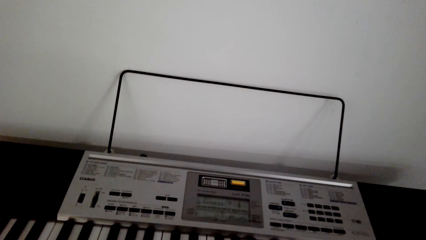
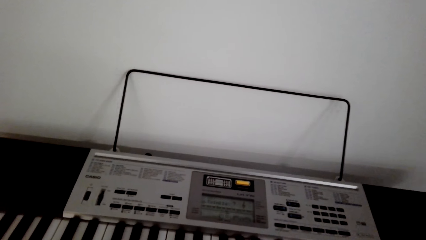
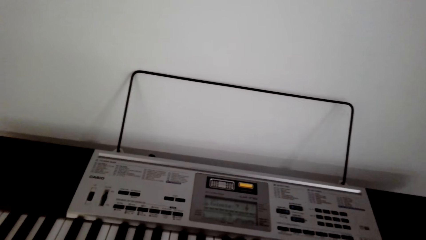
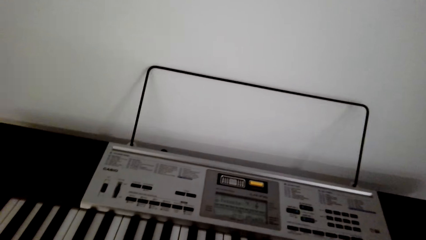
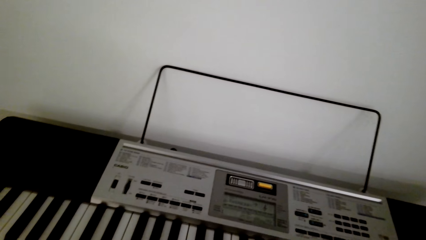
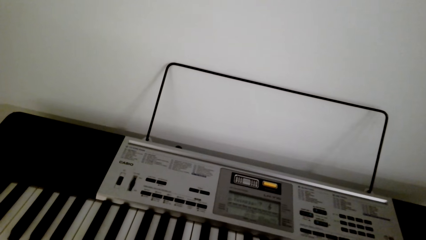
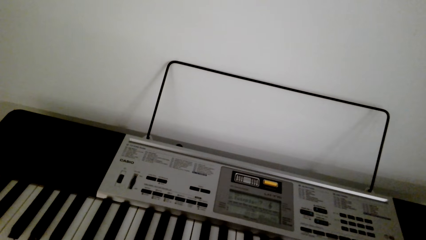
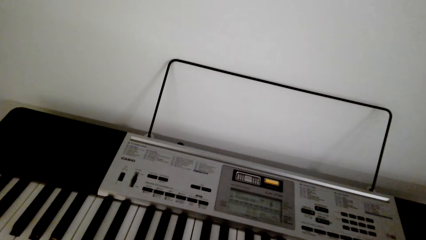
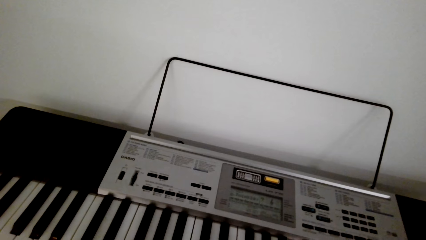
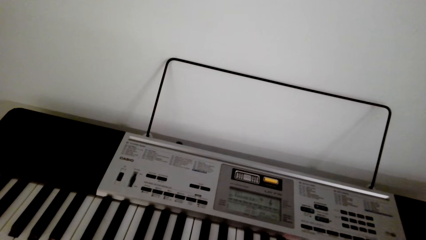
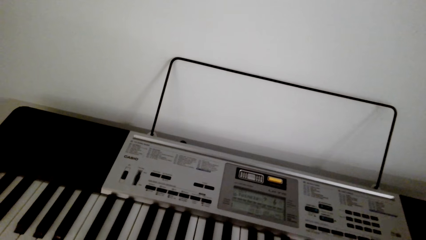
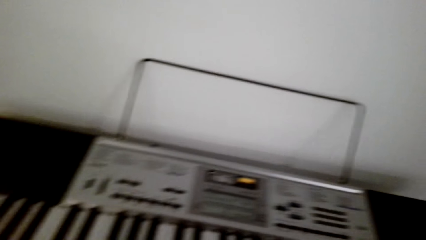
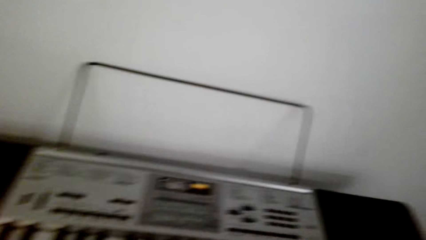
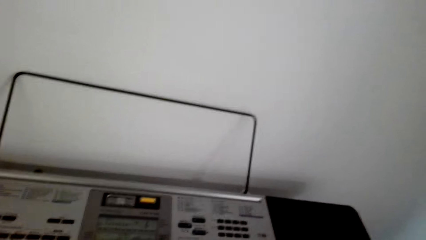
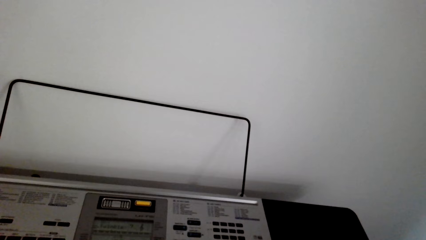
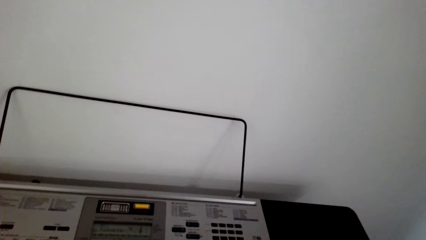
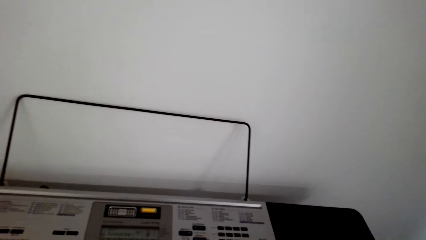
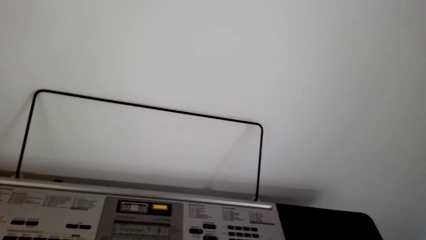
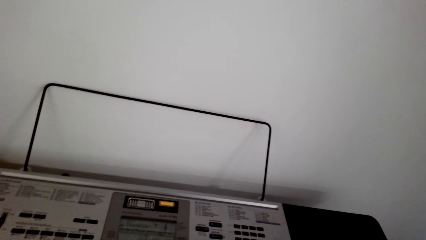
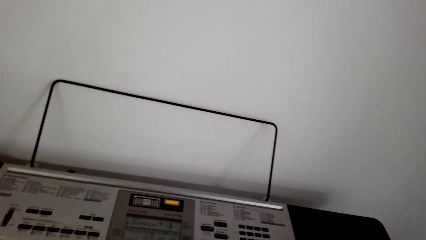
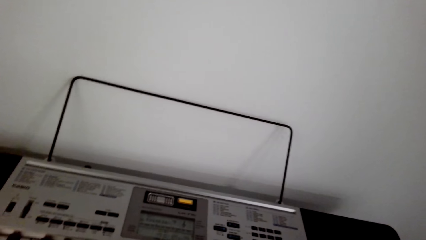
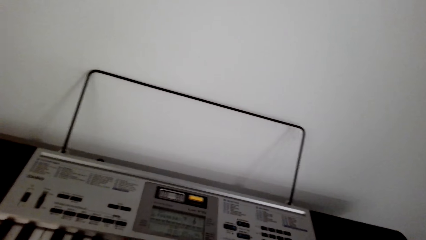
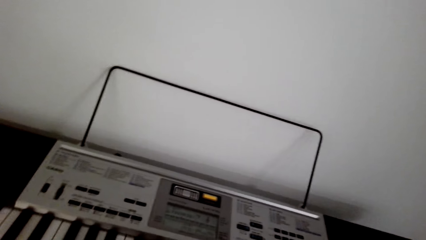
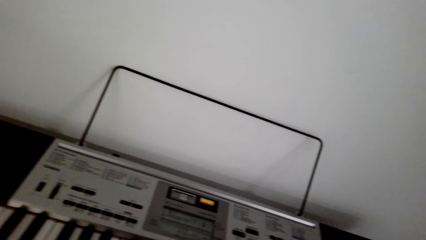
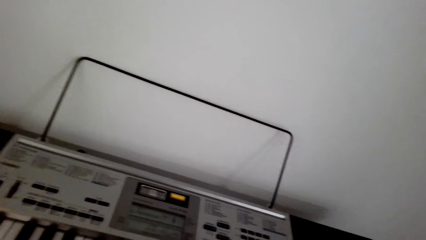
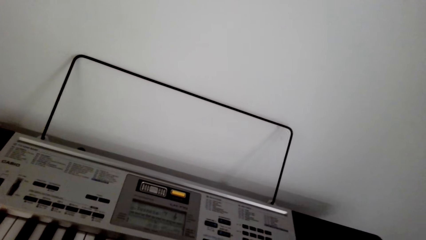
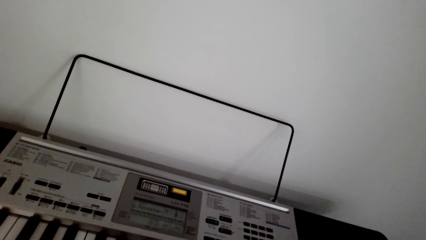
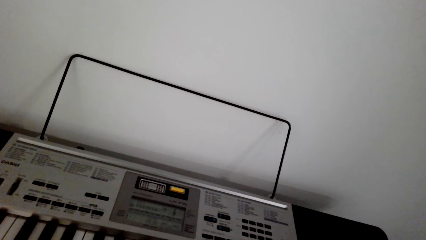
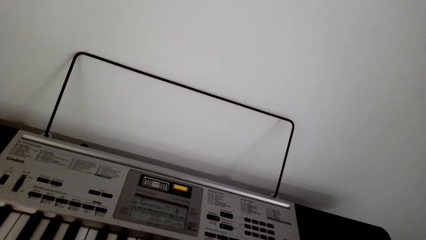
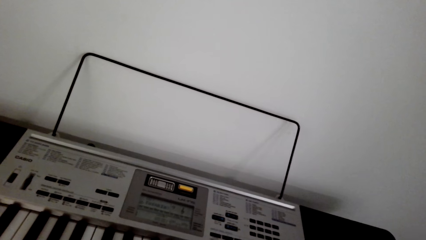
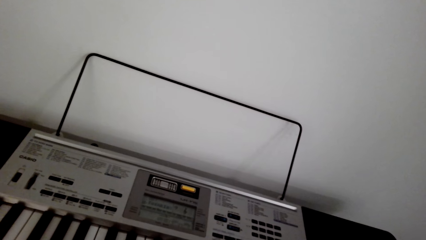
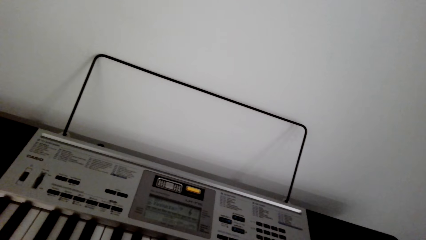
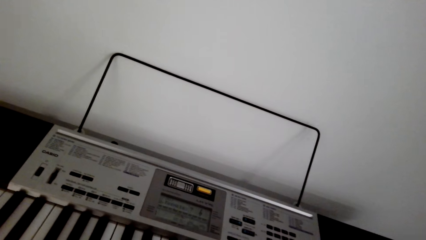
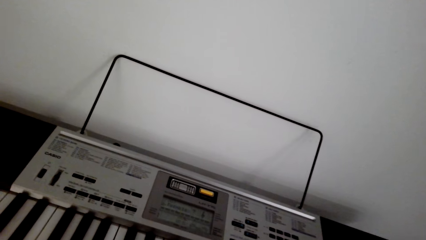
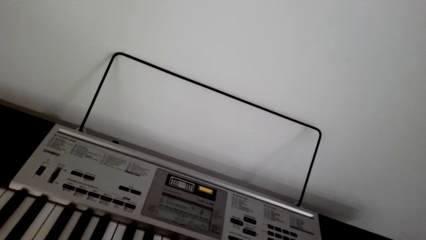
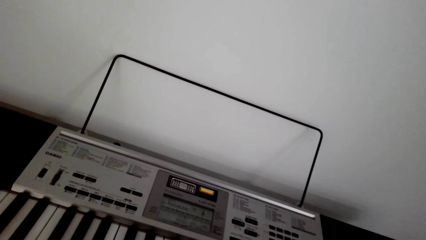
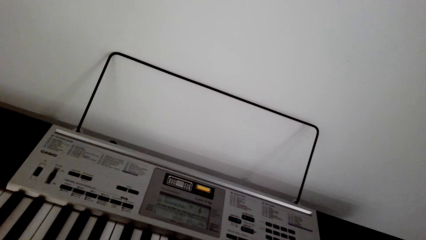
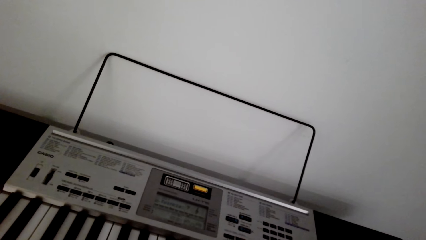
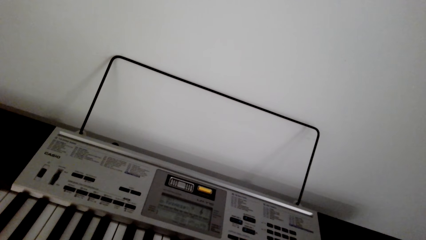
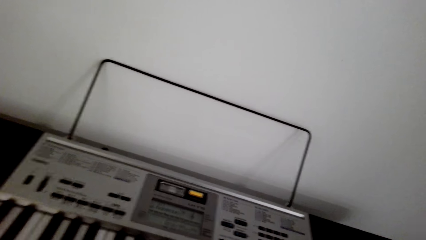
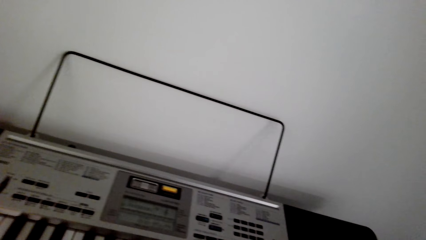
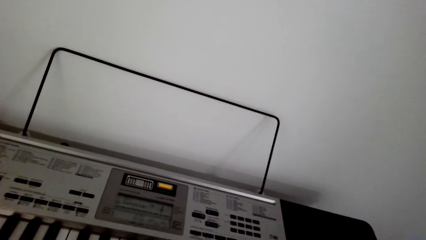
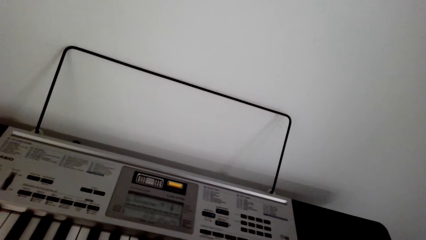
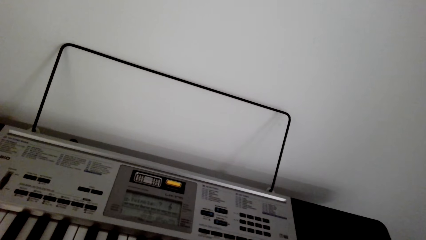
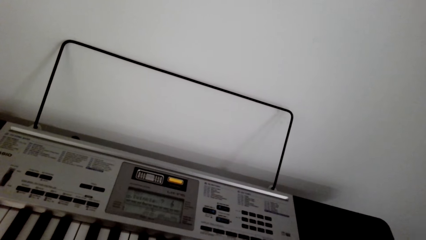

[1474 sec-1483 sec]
The camera wearer looks around.

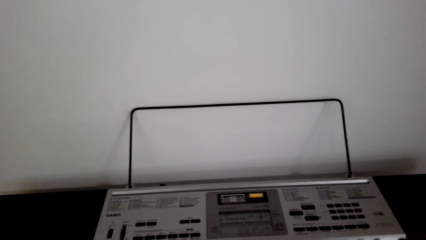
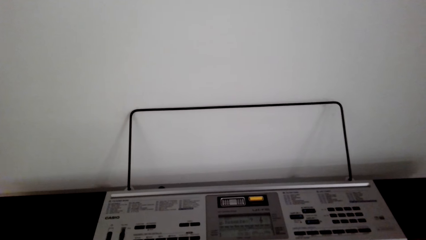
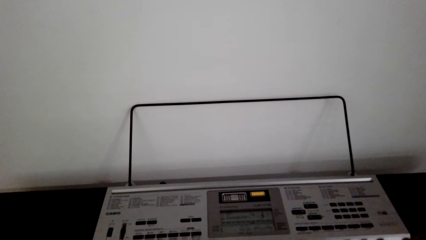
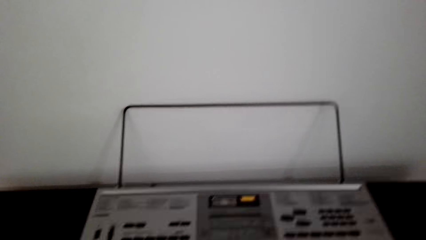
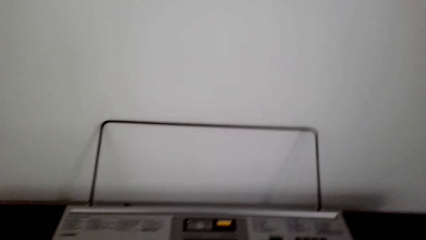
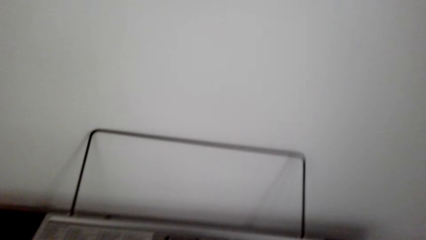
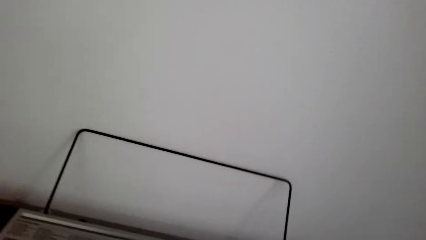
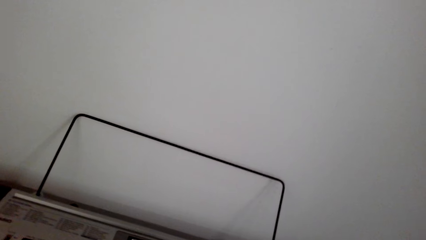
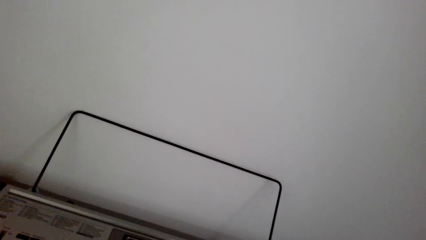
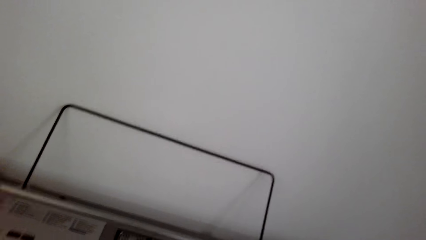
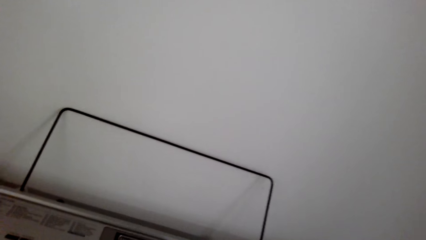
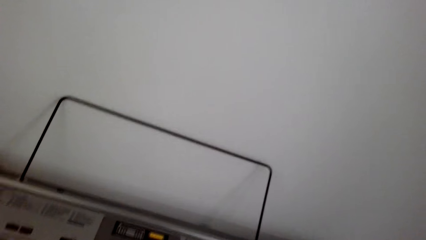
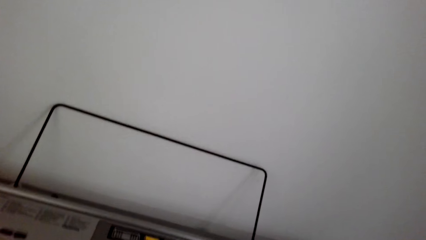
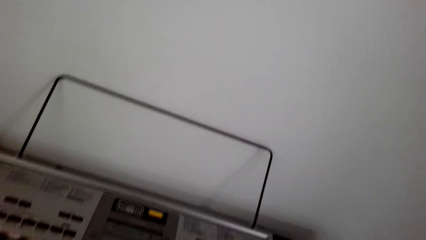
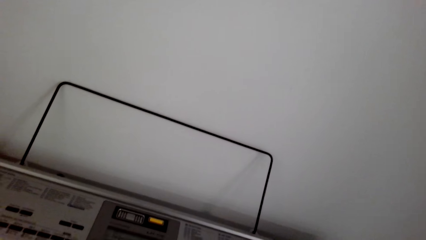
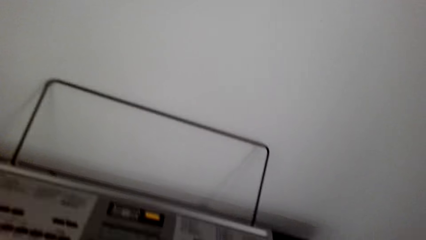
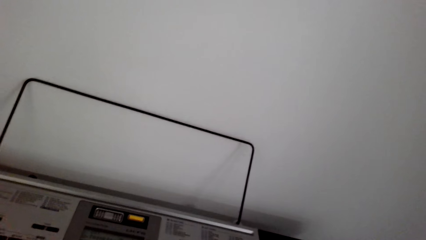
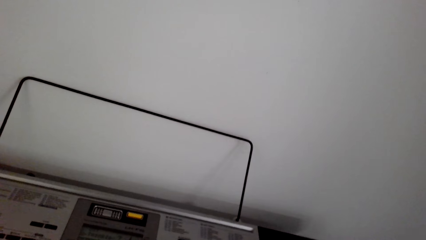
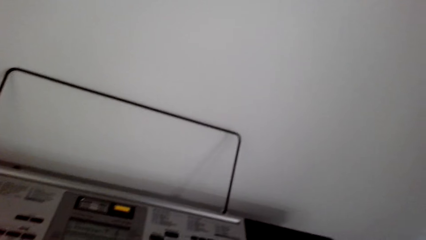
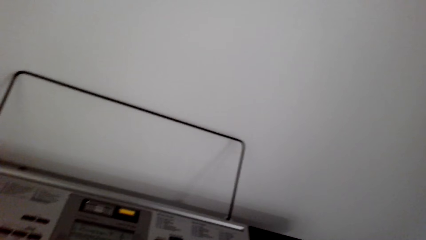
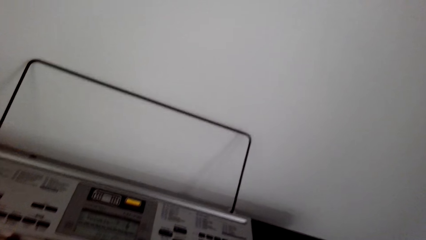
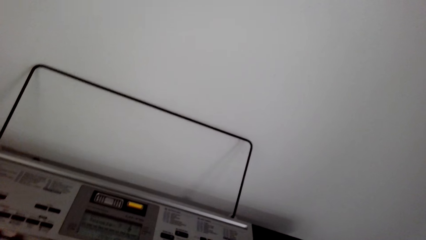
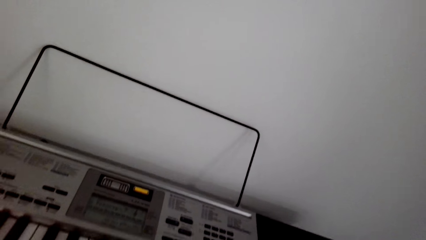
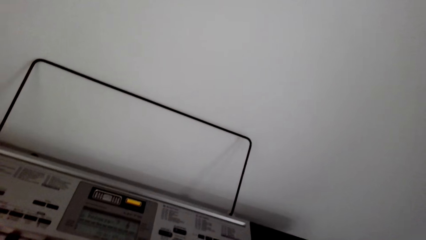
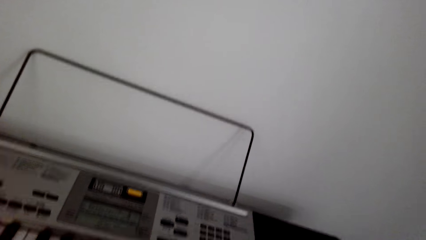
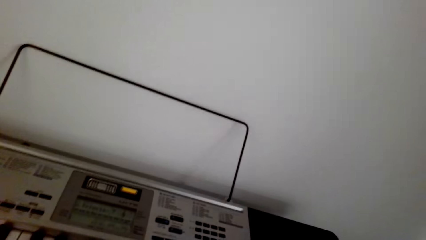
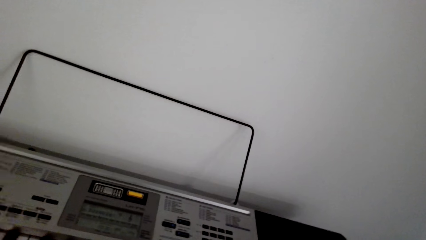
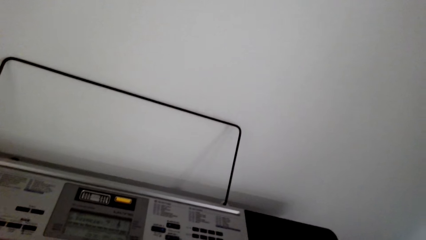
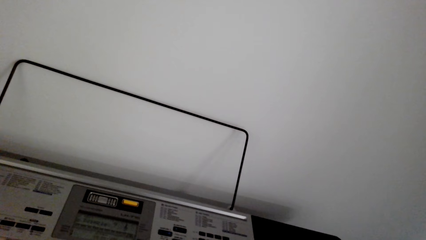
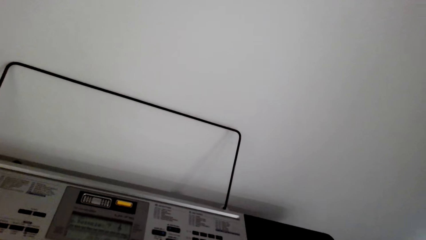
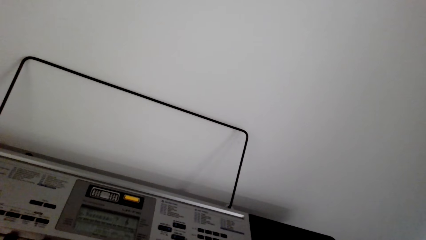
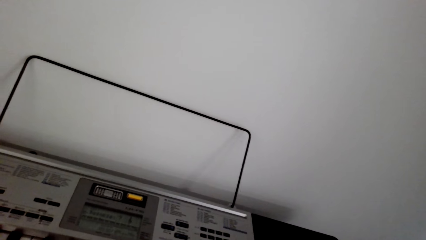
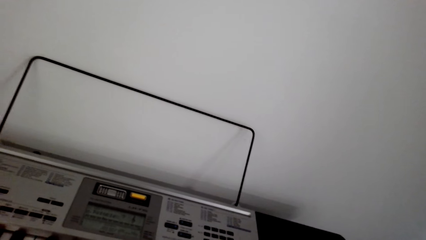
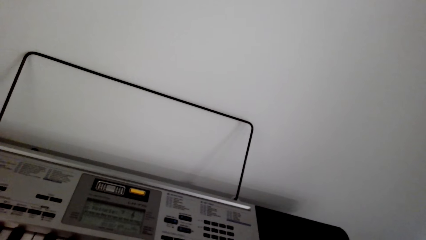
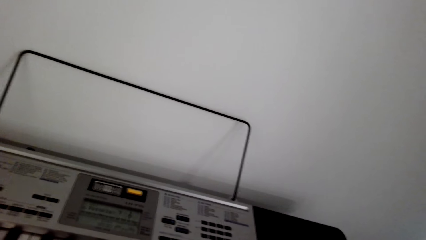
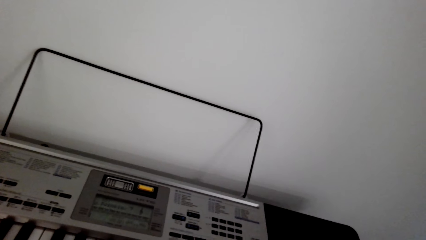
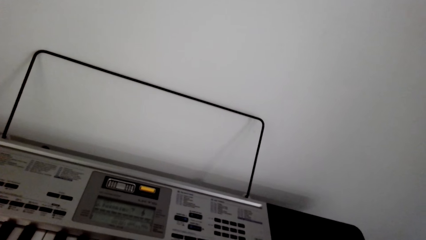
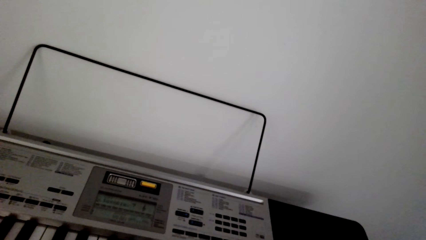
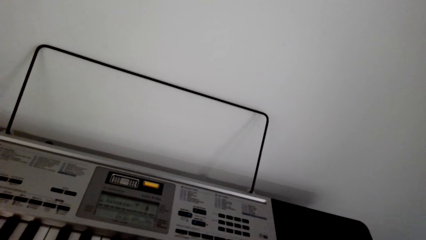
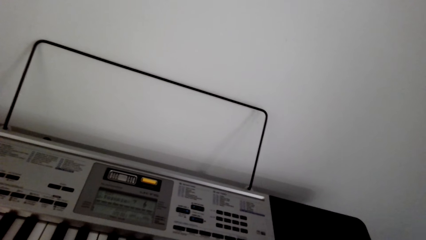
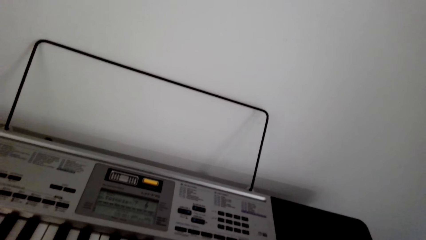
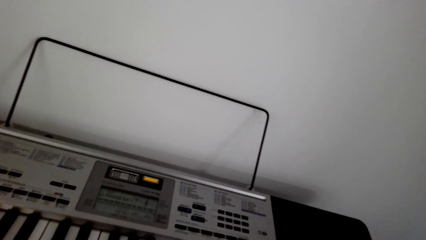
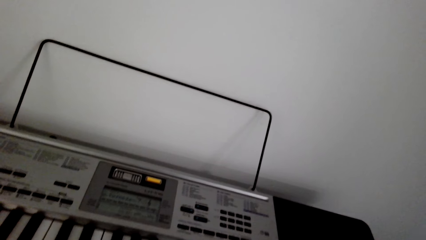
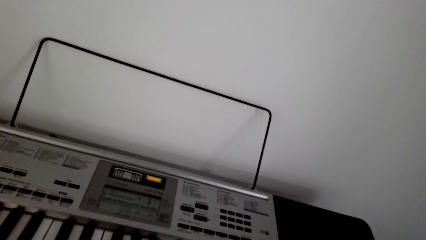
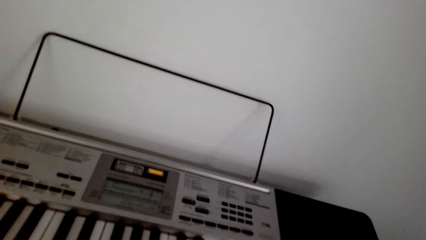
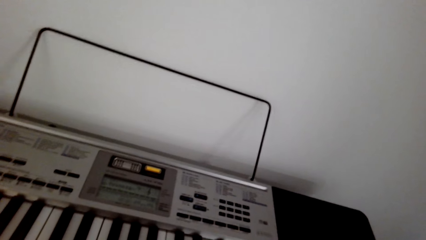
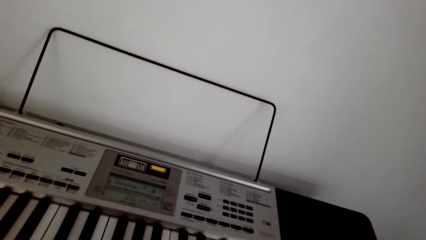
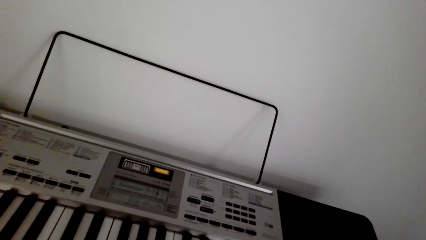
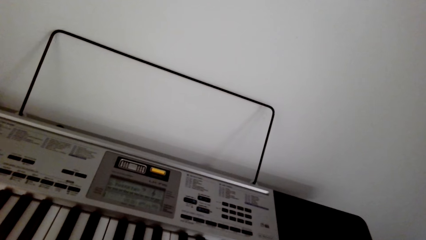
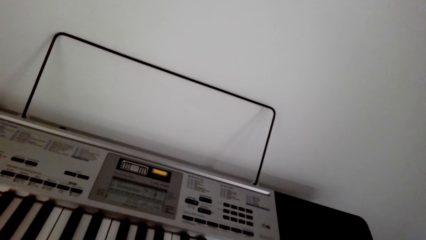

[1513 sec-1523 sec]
The camera wearer looks around.
